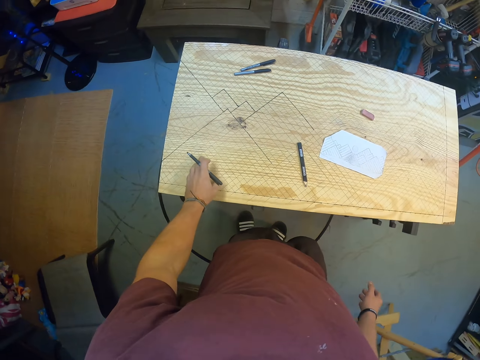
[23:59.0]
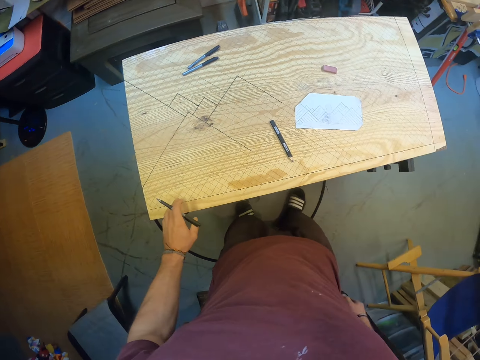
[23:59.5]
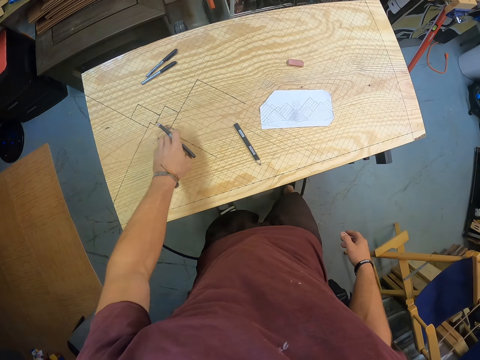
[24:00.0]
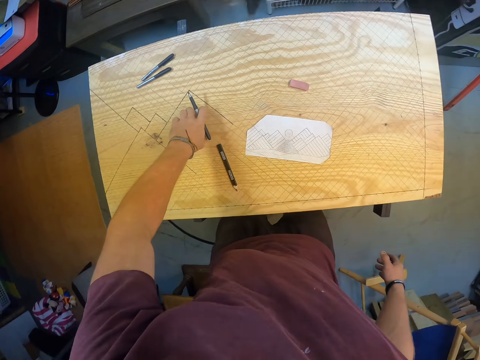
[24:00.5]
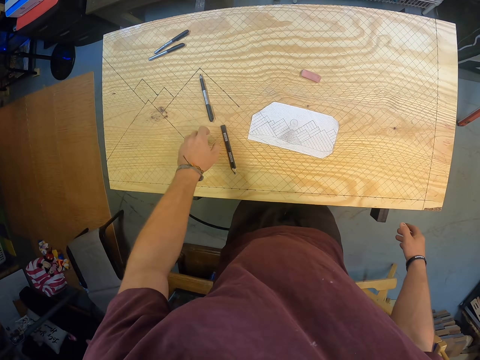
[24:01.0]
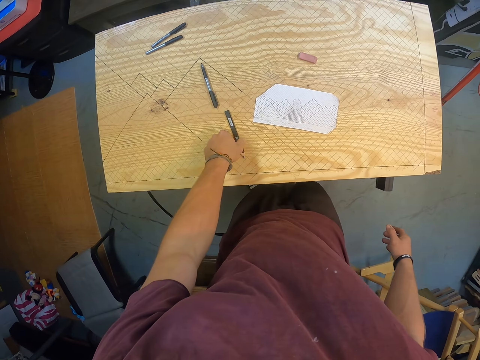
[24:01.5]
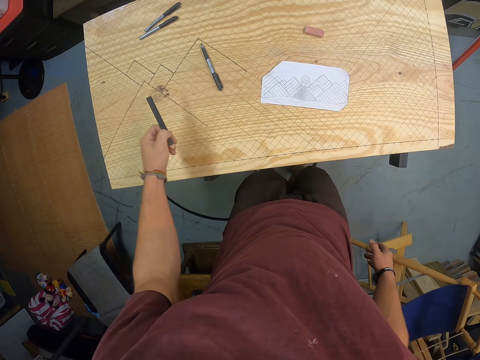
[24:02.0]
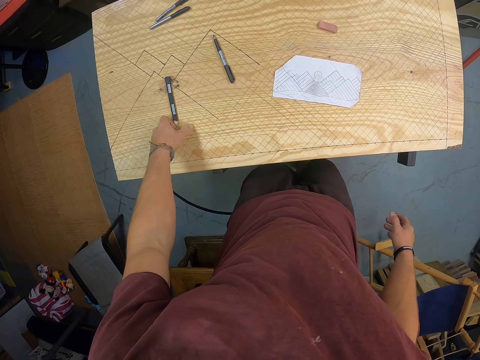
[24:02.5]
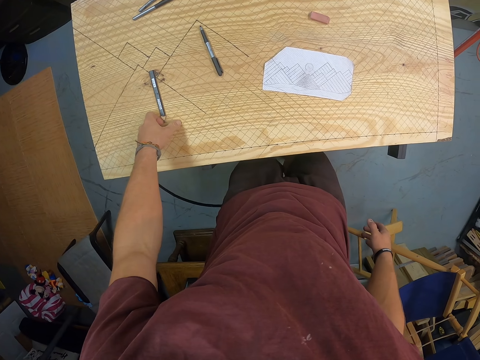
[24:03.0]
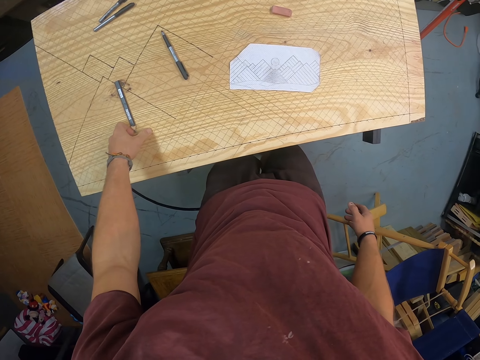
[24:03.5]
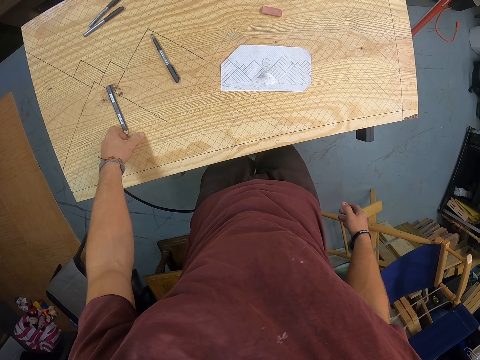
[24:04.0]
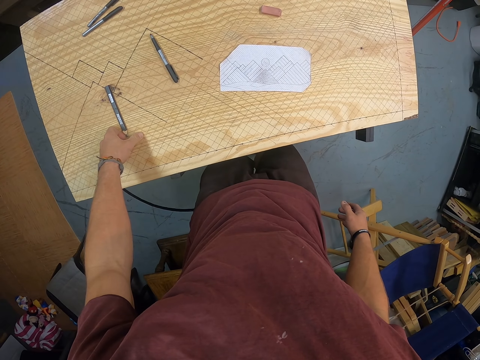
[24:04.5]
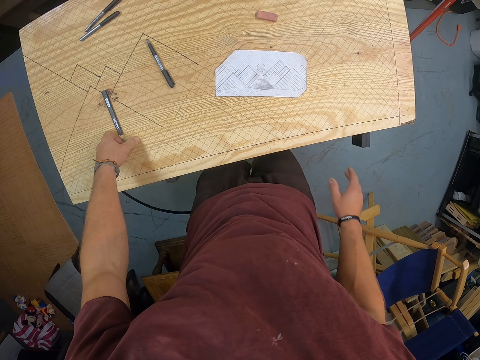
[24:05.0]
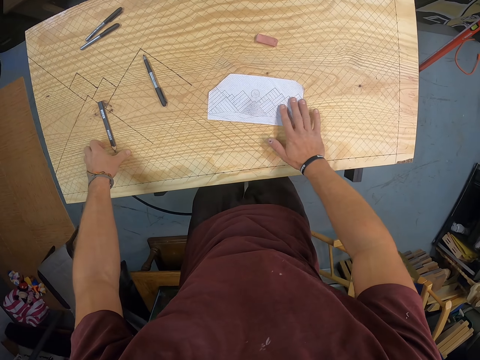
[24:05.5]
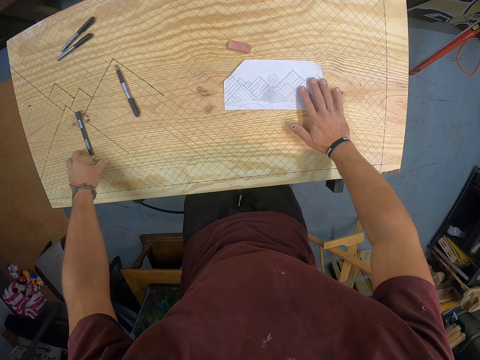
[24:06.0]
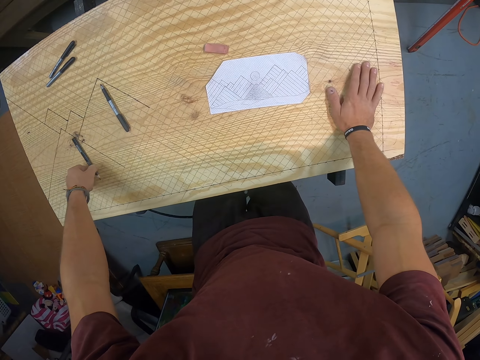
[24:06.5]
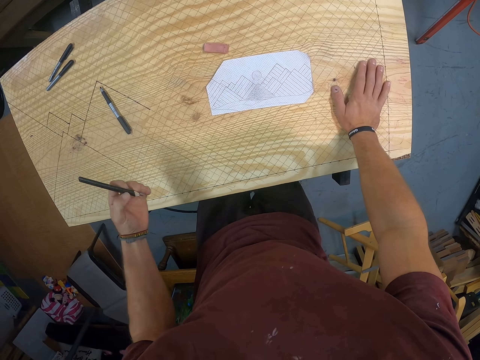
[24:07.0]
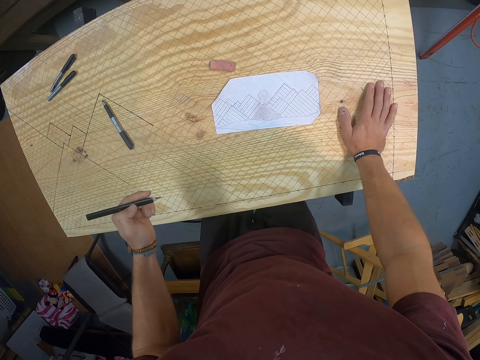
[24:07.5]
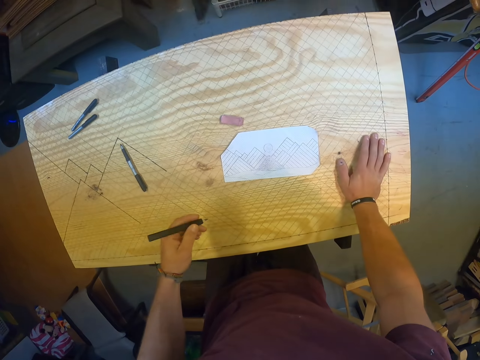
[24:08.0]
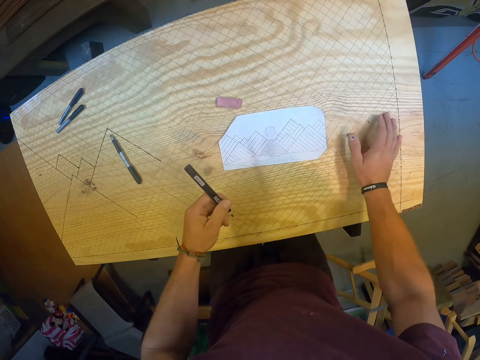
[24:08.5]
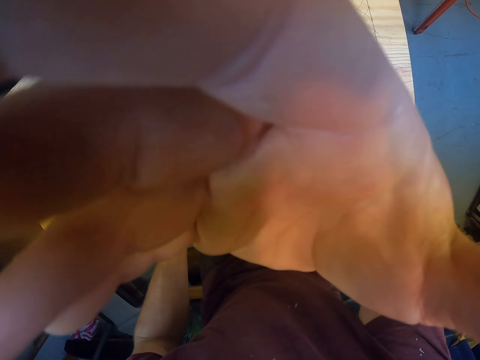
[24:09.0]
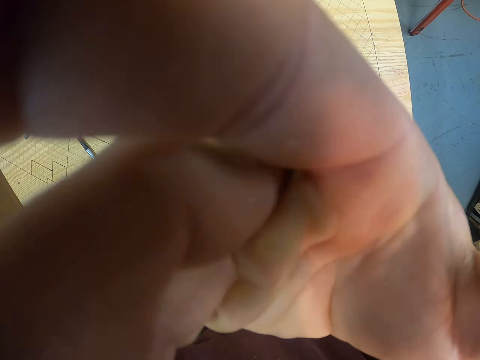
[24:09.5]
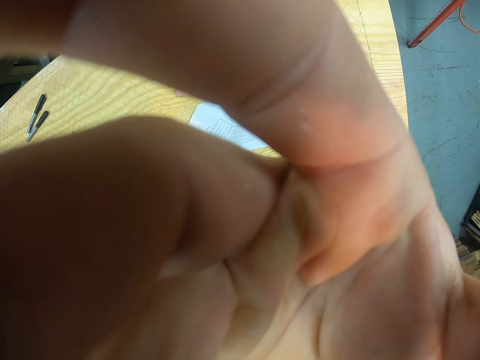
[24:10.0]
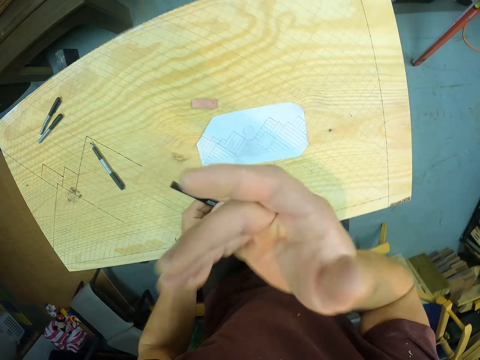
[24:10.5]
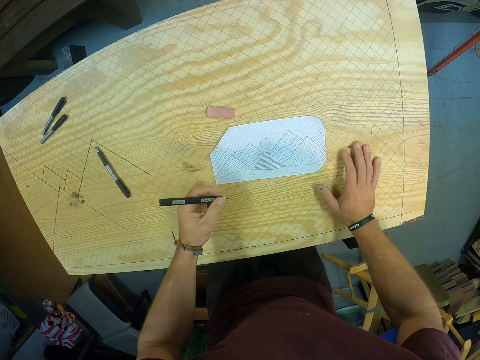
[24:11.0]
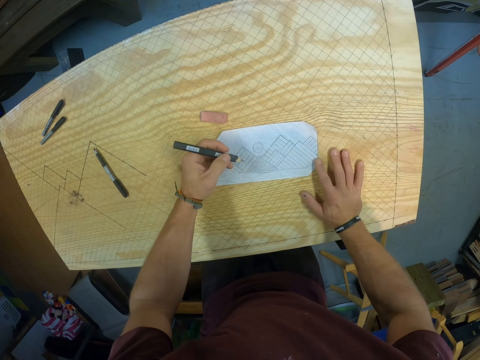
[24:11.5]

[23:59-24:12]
The camera wearer drops the marker on the plywood with his left hand. He moves the pencil on the plywood with his left hand. He picks up the colour pencil and places the colour pencil on the wooden structure. He adjusts the paper with his right hand. He picks up the colour pencil from the plywood with his left hand. He adjusts a camera on his face with his right hand.

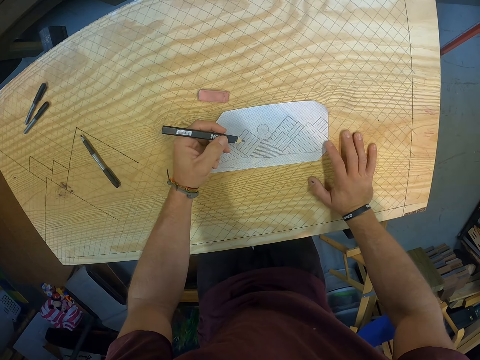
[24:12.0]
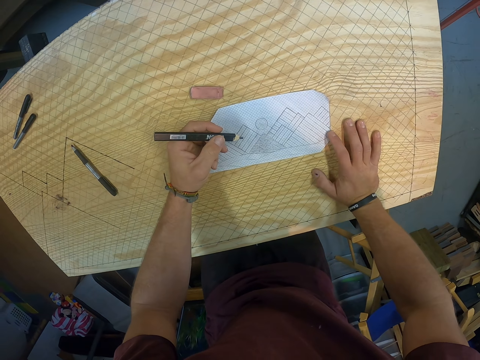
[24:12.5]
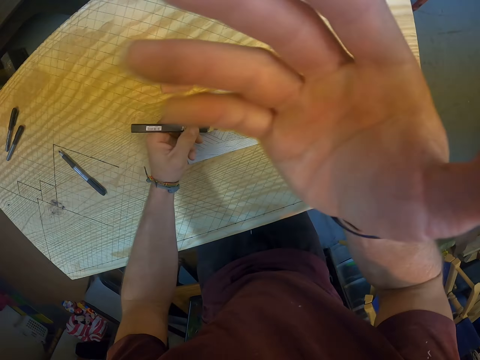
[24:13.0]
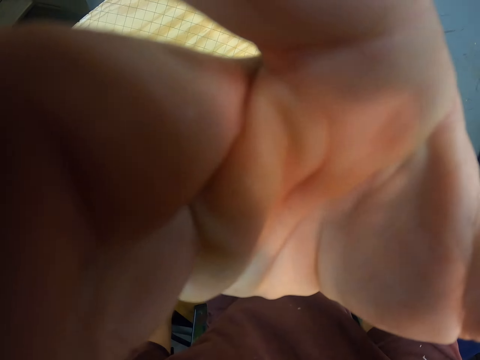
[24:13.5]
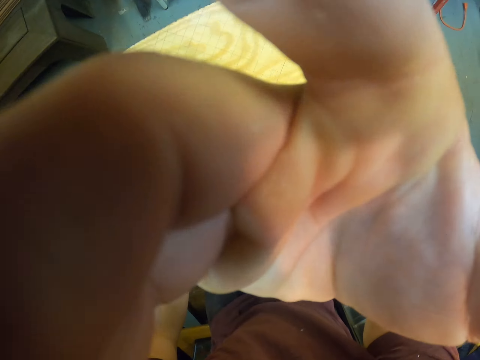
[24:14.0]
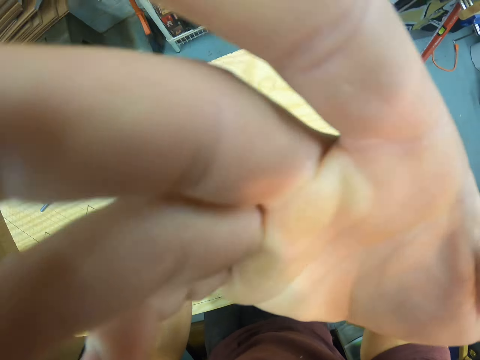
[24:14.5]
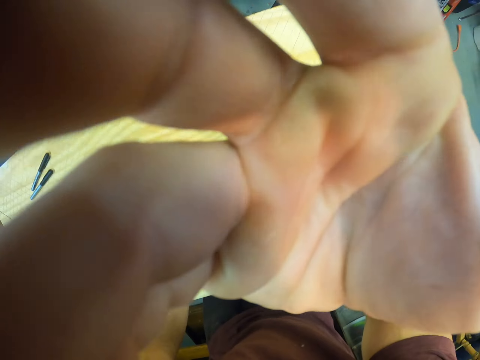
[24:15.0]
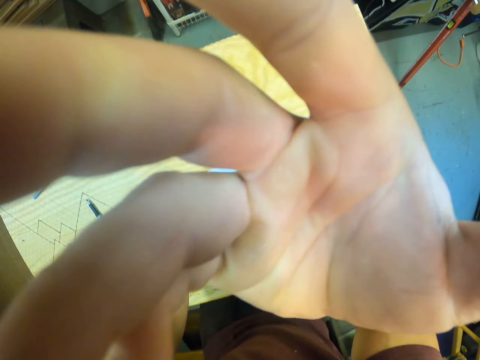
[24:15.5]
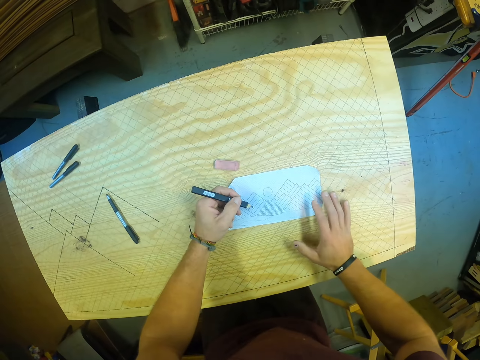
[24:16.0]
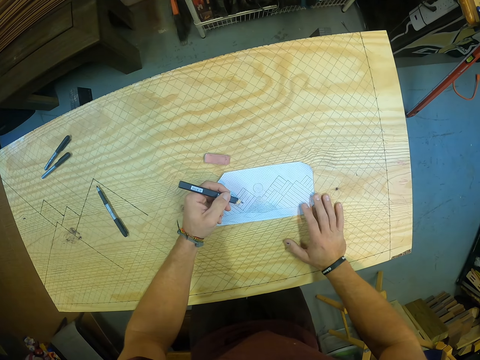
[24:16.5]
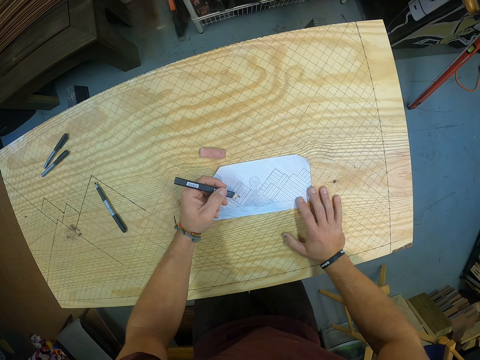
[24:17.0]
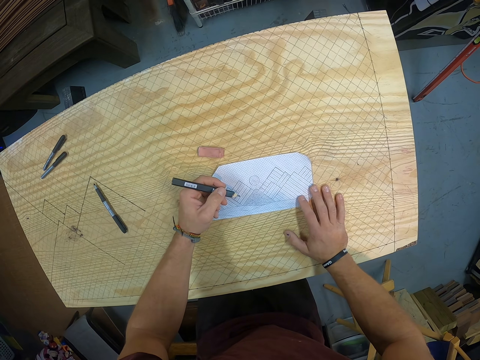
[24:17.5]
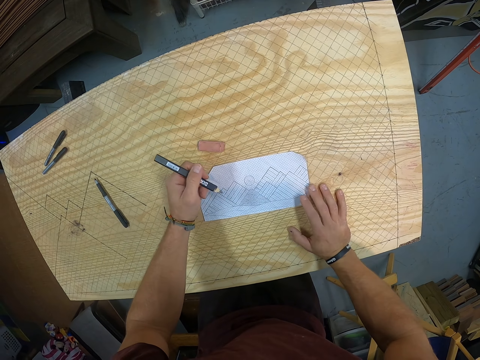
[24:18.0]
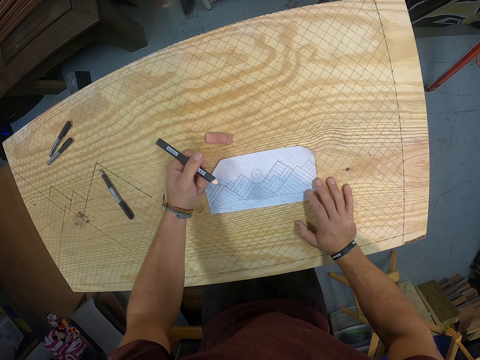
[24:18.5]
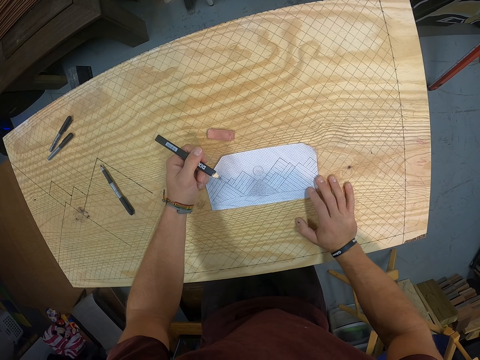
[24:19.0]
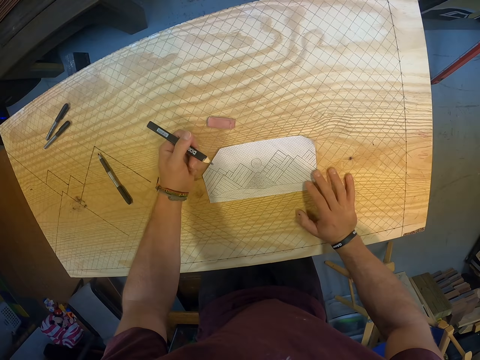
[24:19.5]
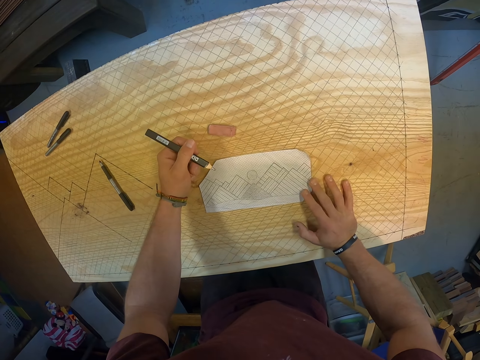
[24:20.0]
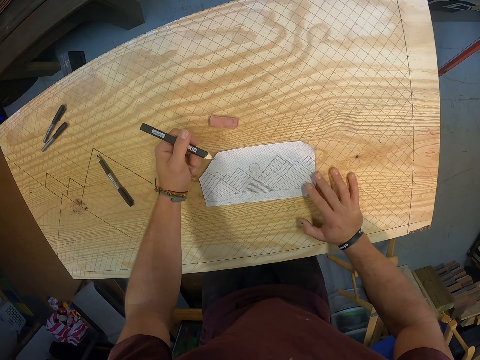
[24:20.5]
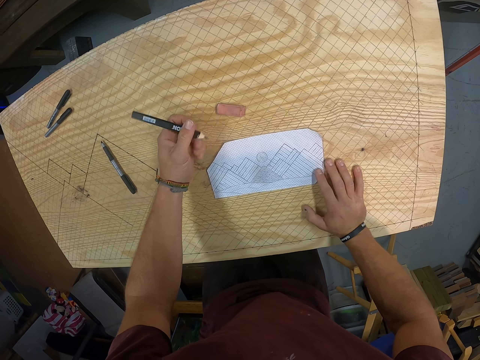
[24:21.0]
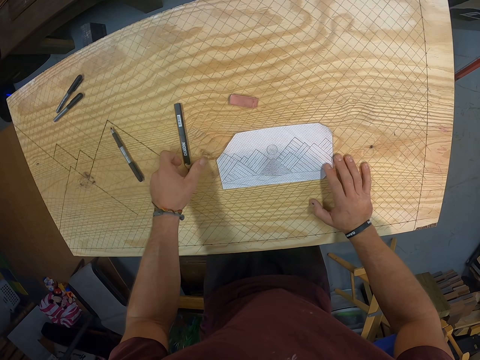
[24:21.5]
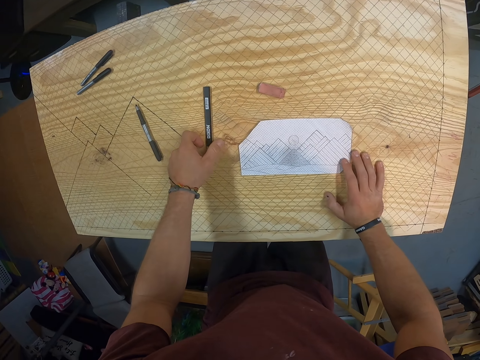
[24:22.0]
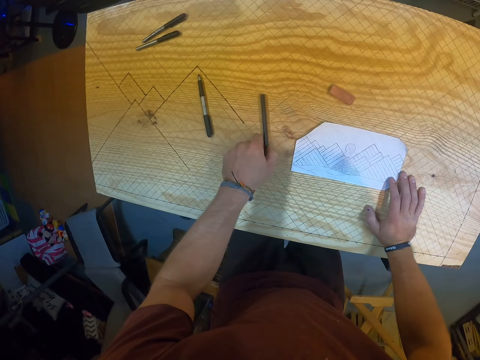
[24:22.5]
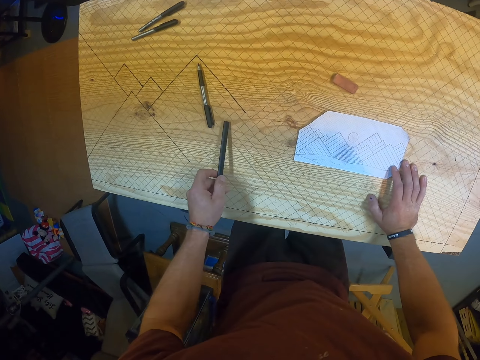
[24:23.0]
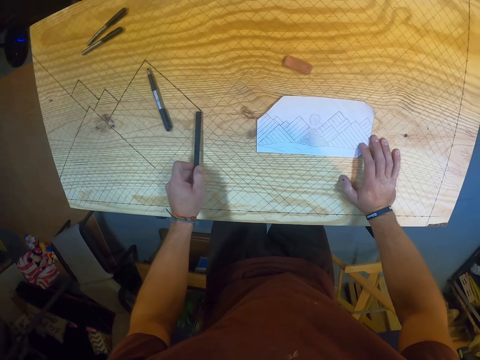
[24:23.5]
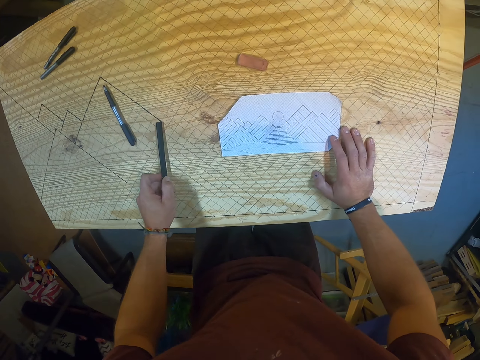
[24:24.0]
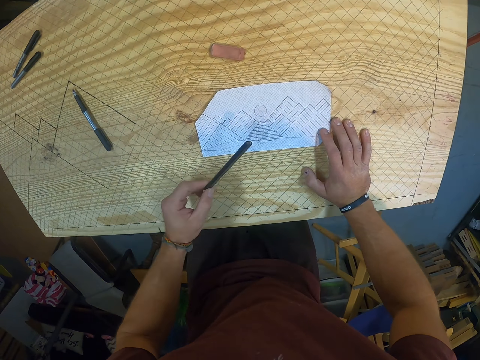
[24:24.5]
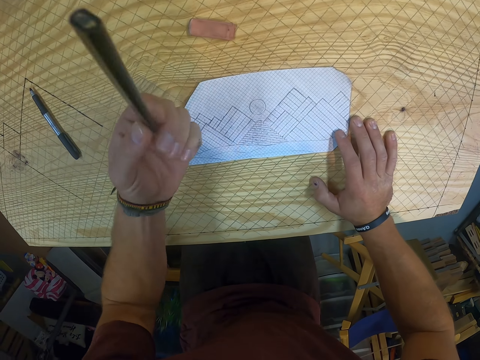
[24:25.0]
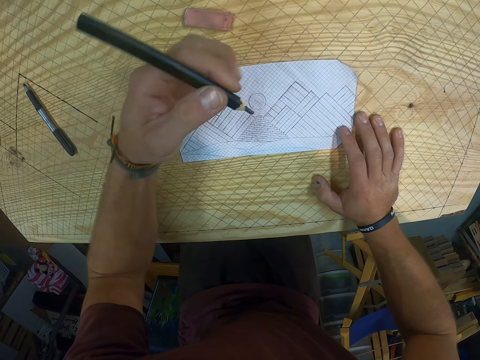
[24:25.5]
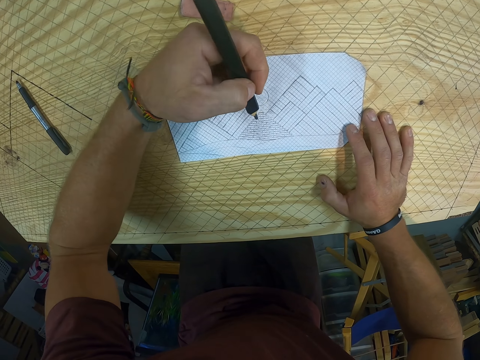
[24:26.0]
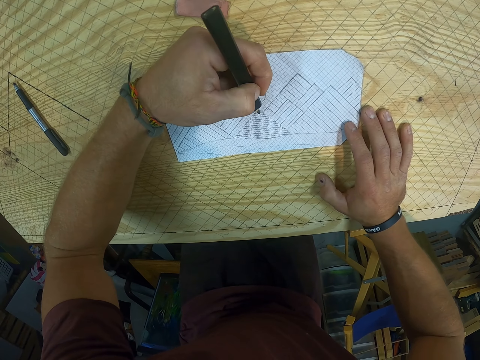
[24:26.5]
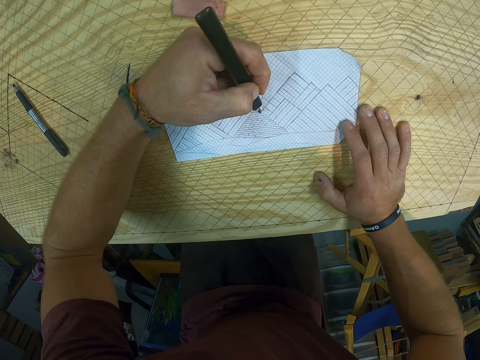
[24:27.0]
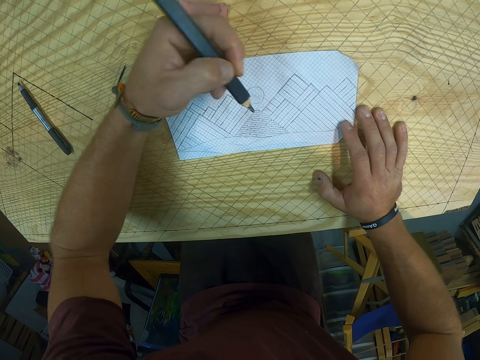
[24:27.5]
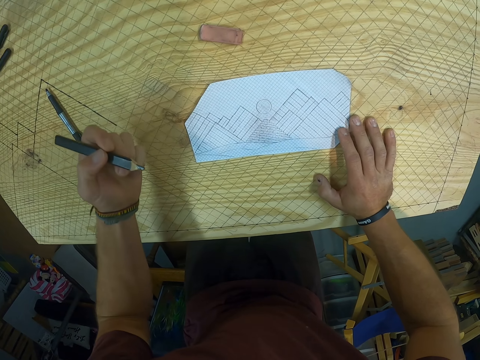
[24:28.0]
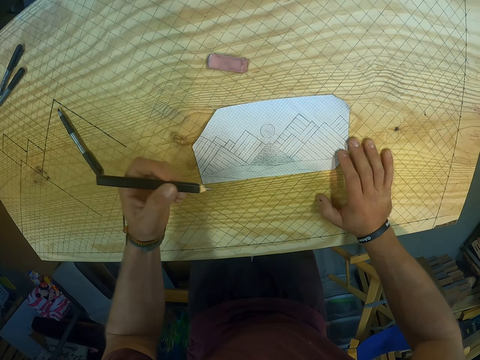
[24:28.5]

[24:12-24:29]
The camera wearer adjusts the camera on his face with his right hand. He marks points on the paper with the pencil in his left hand. He adjusts the paper with his right hand. He drops the colour pencil on the plywood with his left hand. He picks up the pencil from the plywood with his left hand. He moves the colour pencil. He marks points on the paper with the pencil in his left hand.
